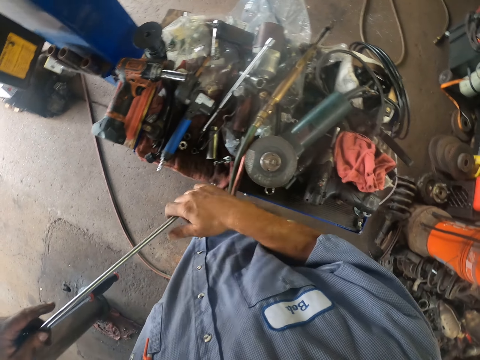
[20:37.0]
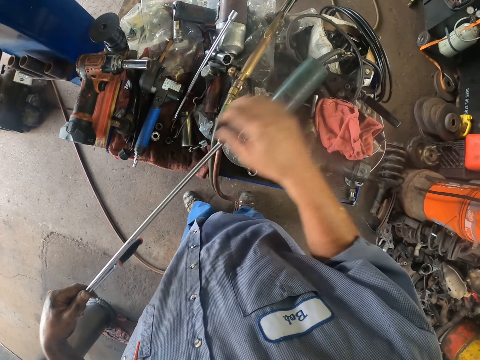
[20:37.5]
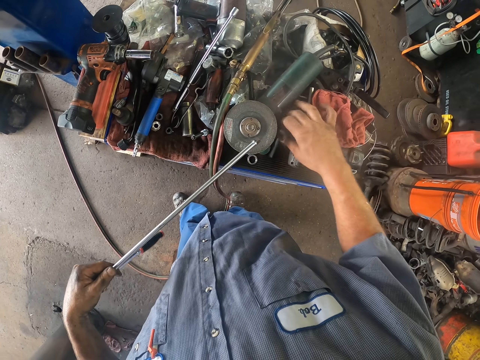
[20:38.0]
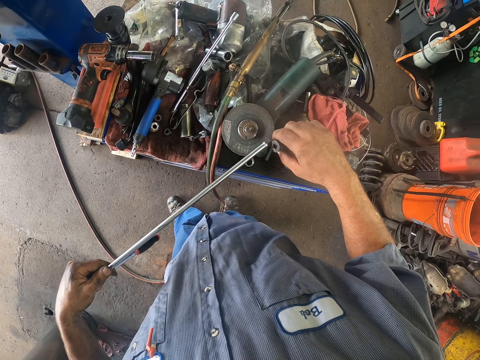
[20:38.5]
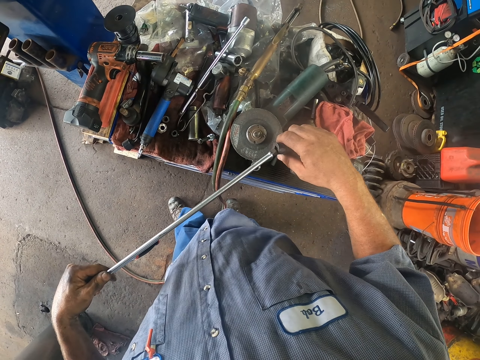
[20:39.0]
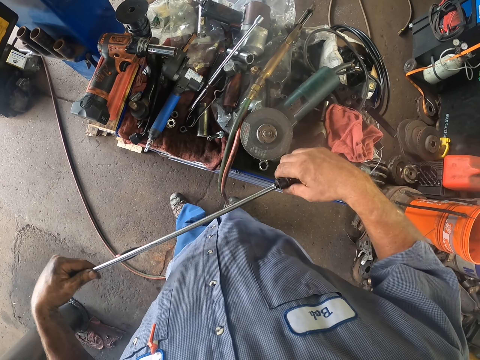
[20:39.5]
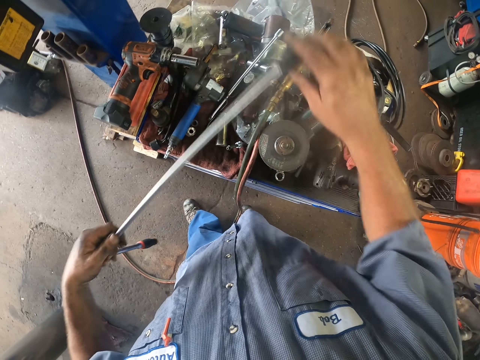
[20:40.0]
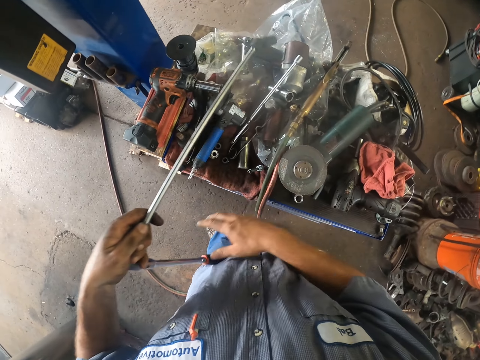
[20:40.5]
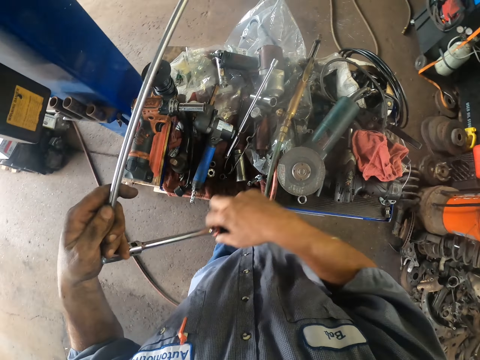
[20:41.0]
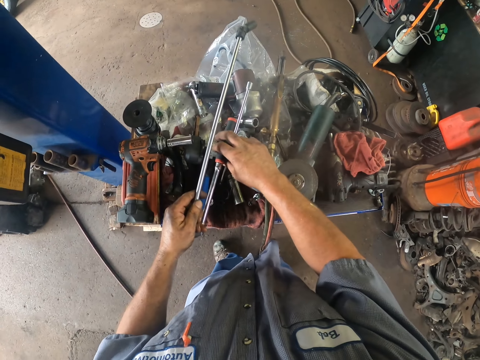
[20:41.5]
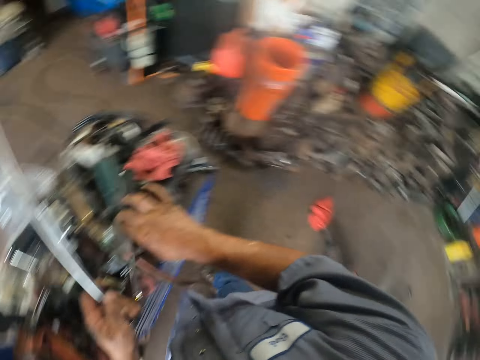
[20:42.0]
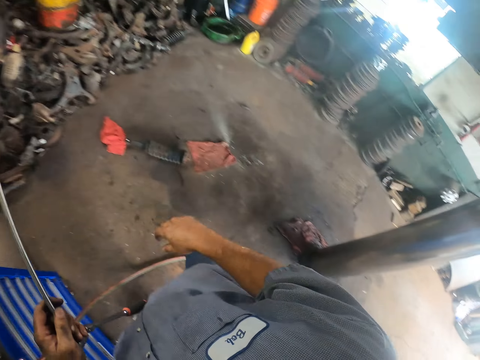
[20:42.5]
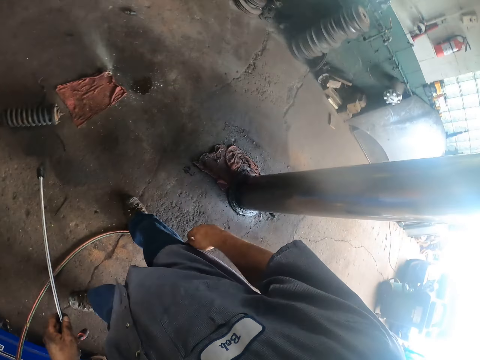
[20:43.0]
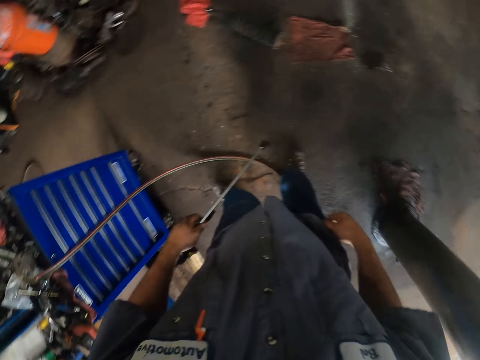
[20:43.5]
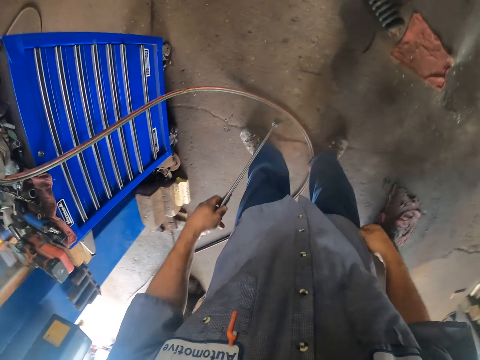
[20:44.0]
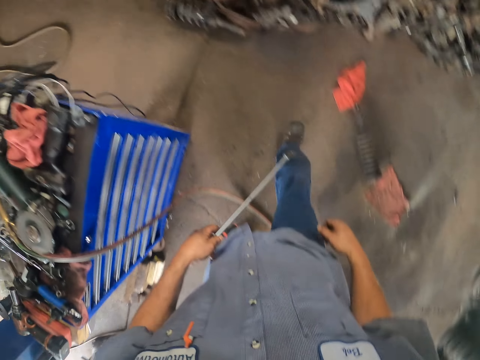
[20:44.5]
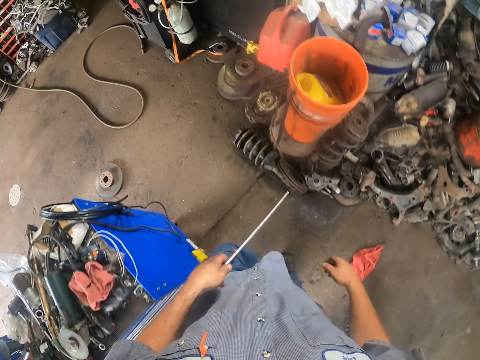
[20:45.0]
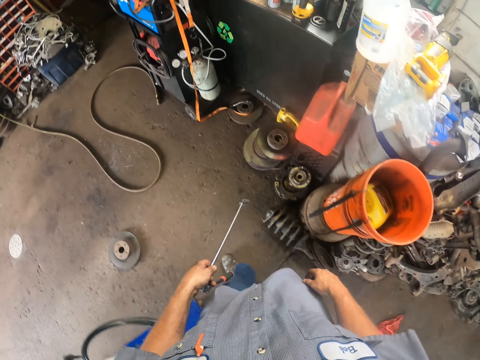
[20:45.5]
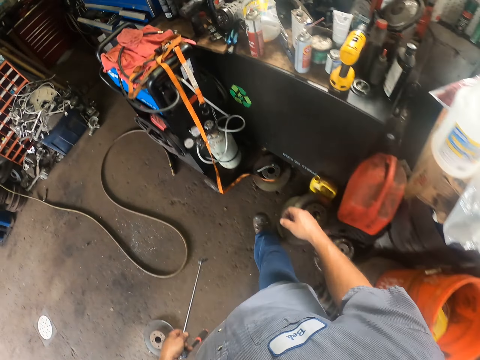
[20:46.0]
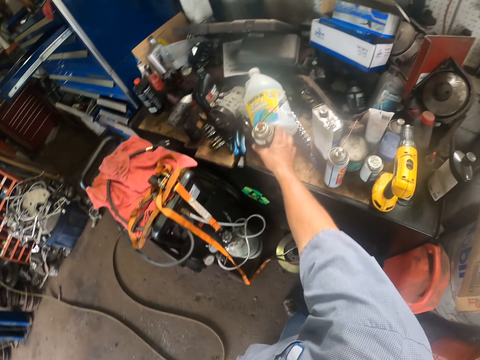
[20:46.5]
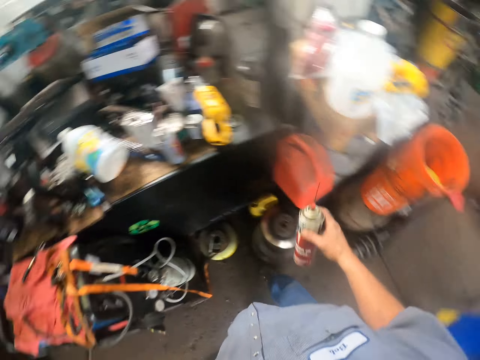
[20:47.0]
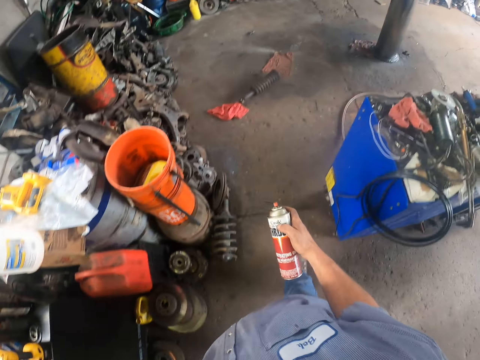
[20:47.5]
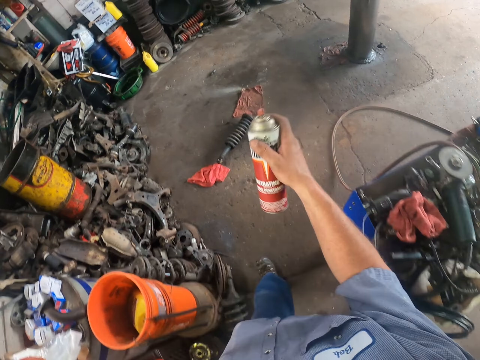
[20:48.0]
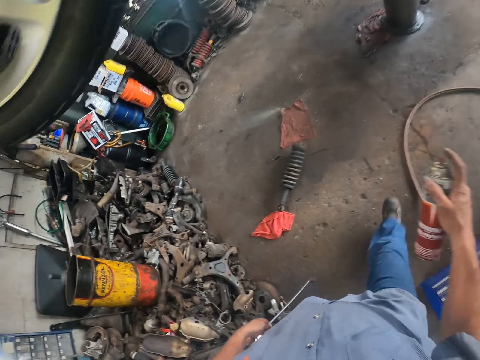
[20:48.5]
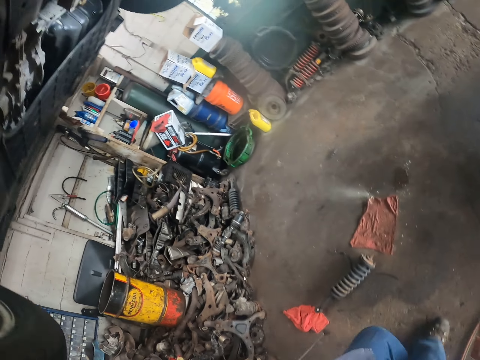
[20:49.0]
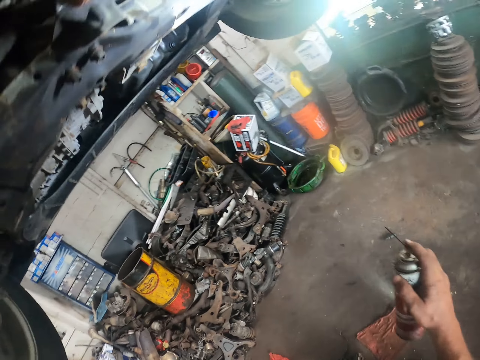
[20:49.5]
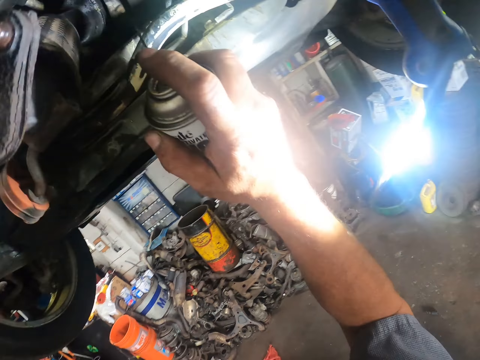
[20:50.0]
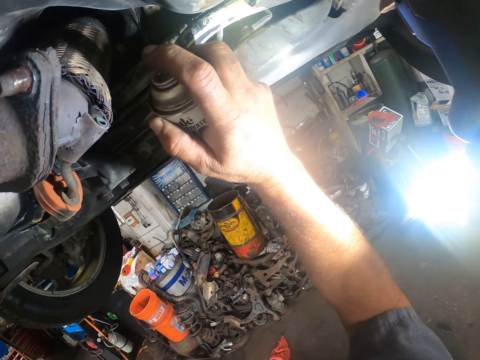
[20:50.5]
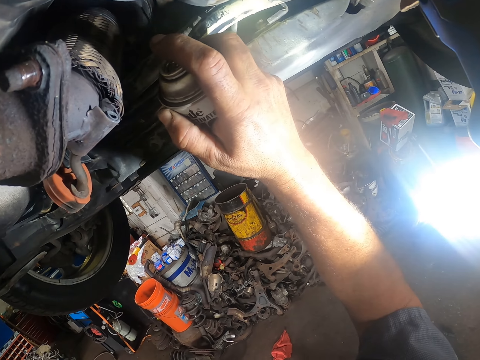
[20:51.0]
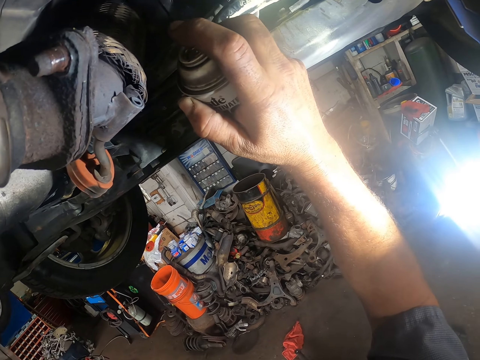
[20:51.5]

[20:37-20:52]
The camera wearer holds the metal. He moves his hand. He picks a bolt. He puts the ratchet driver on the iron rod. He inserts the bolt in the metal. He holds the metal. He walks. He moves his hand. He picks the dust remover spray from the table. He walks. He shakes the dust remover spray. He moves his hand up. He sprays under the car.

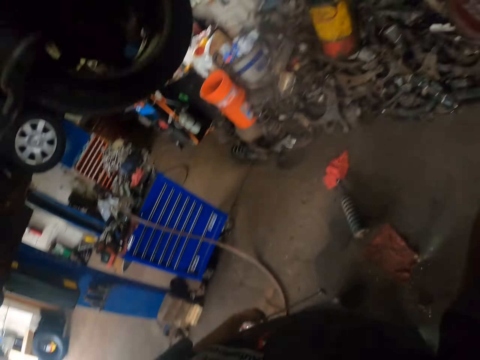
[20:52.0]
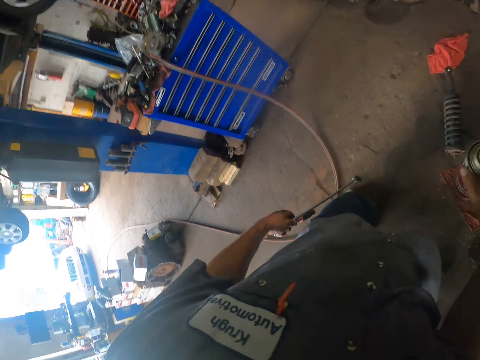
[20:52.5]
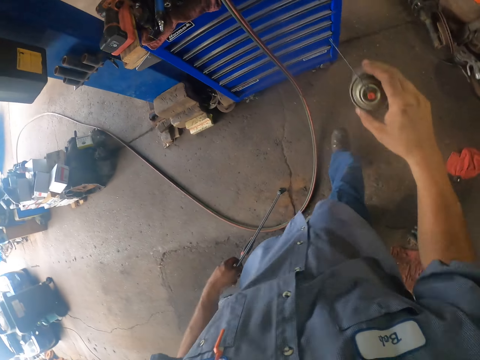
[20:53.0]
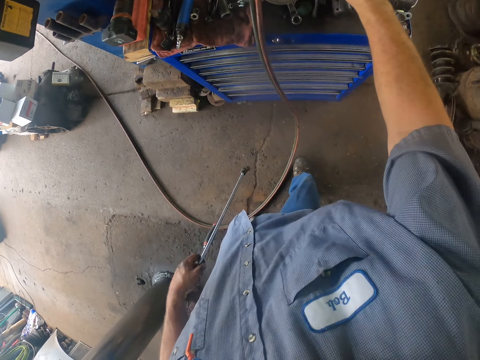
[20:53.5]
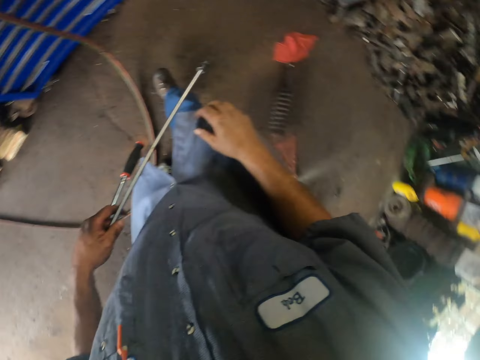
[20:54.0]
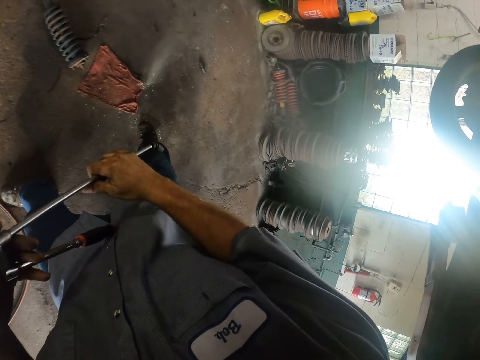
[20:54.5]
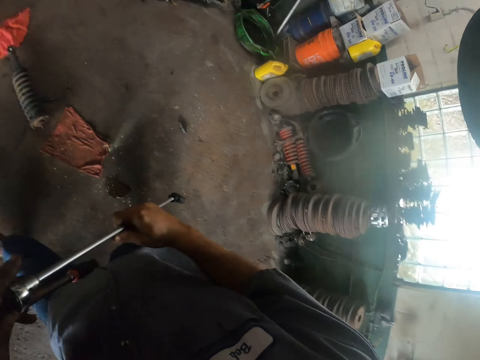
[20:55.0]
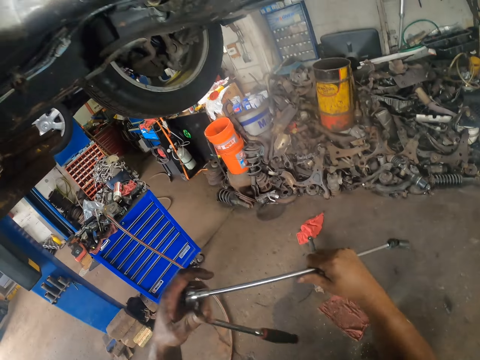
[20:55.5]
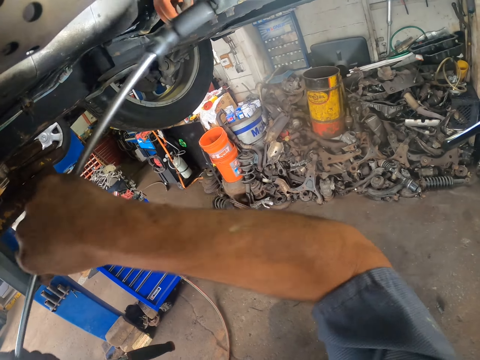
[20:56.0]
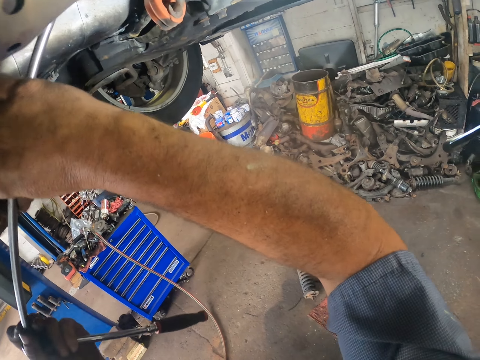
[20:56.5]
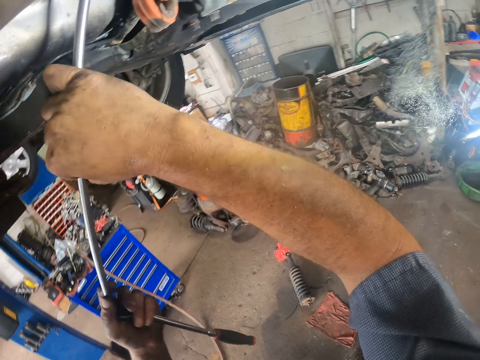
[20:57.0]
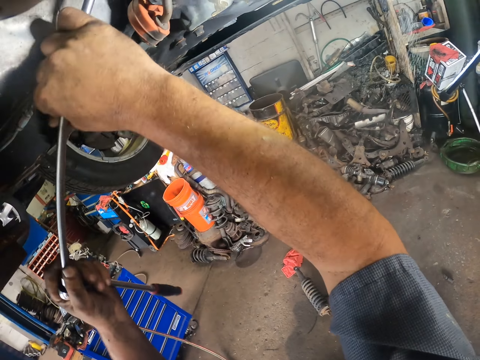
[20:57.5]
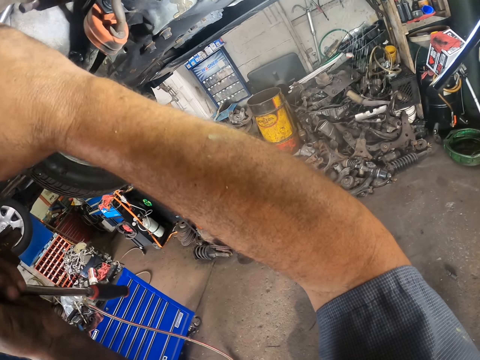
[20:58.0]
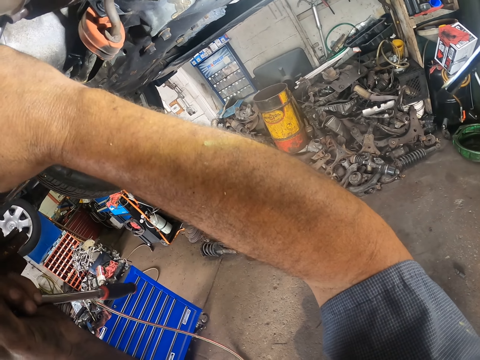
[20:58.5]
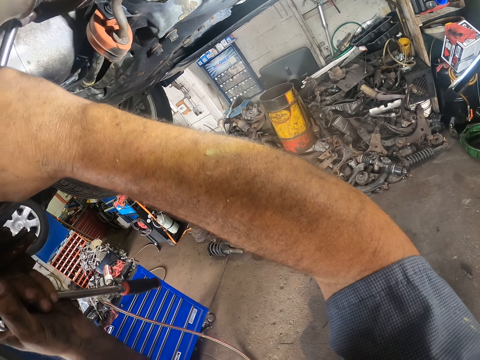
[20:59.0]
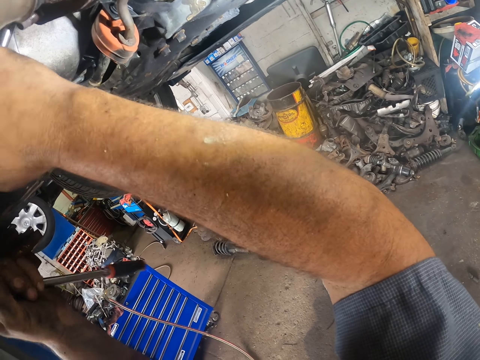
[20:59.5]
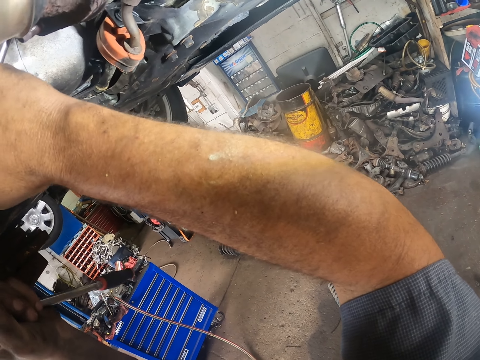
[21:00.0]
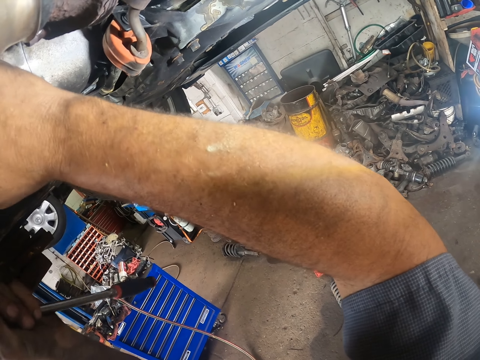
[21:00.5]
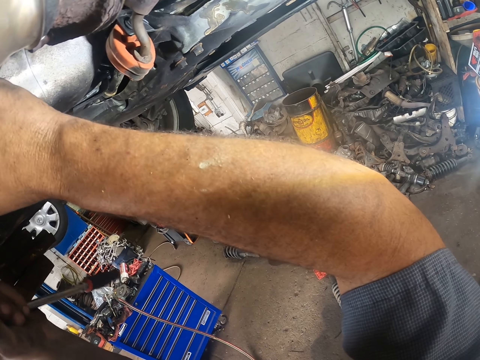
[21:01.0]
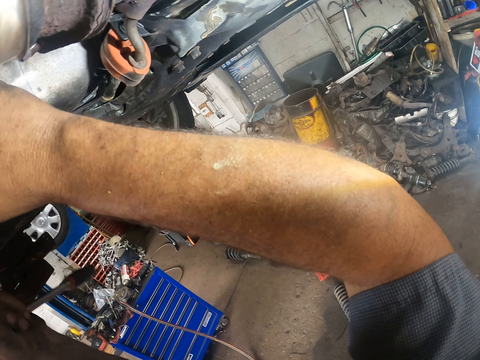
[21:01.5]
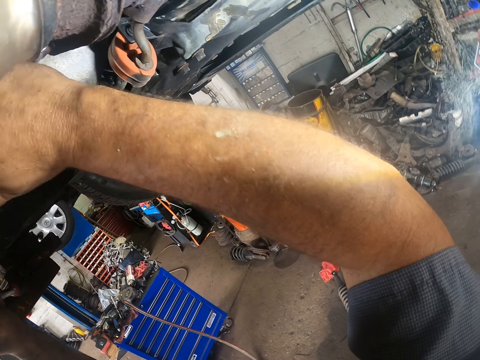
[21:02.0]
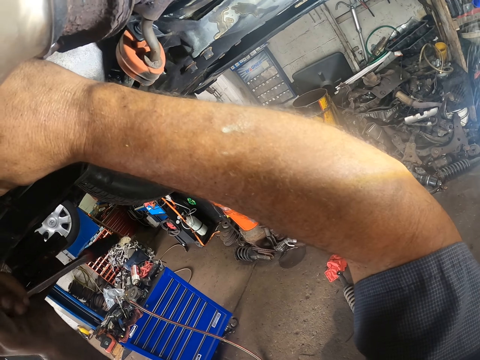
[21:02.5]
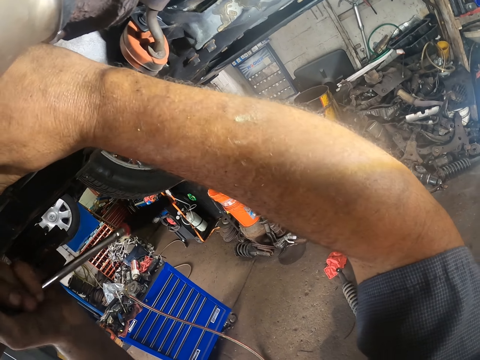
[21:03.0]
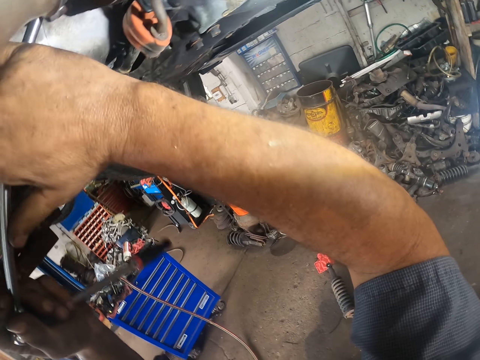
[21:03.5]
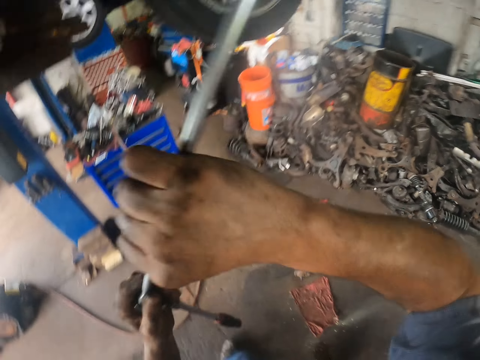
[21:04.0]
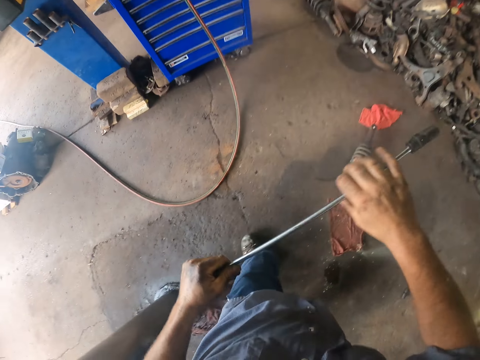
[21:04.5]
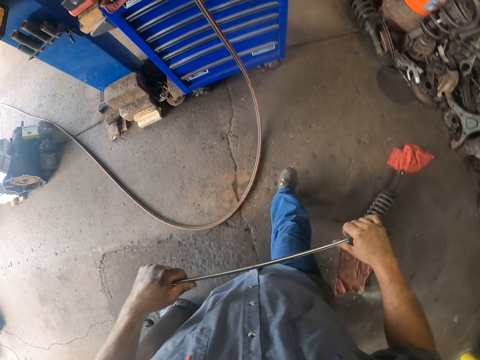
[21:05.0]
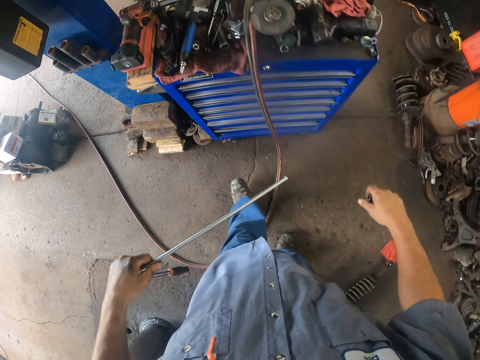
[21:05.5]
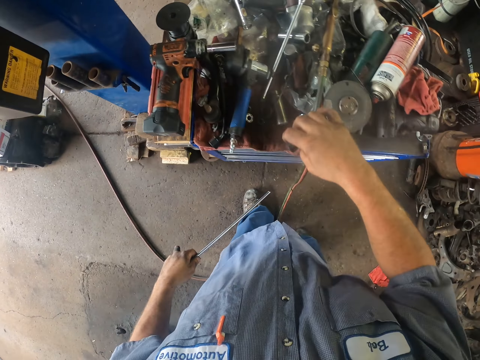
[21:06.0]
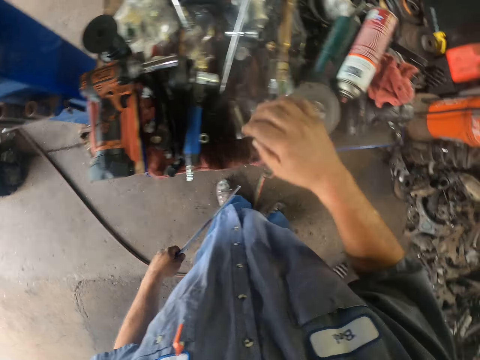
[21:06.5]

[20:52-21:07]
The camera wearer moves his hand. He moves. He puts the dust remover spray on the cabinet. He moves his hand. He holds the metal. He walks. He moves his hand up. He inserts the metal in something. He uses the ratchet under the car. He pushes the metal in. He removes the metal. He walks. He removes the bolt. He puts the bolt on the cabinet.
